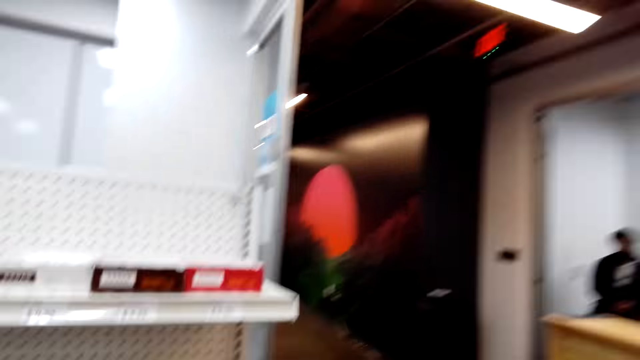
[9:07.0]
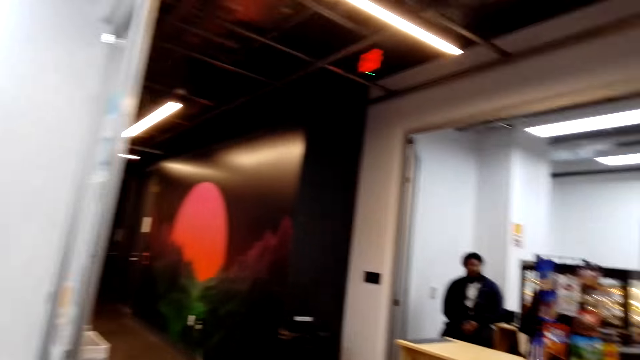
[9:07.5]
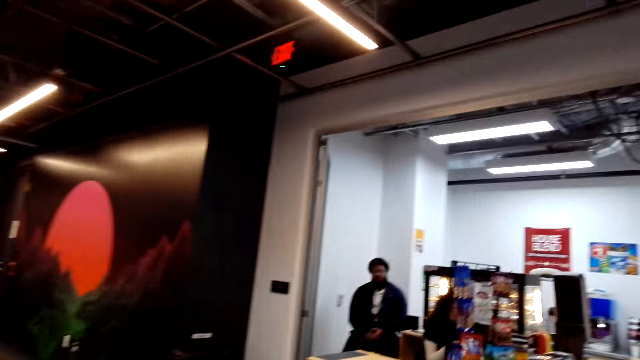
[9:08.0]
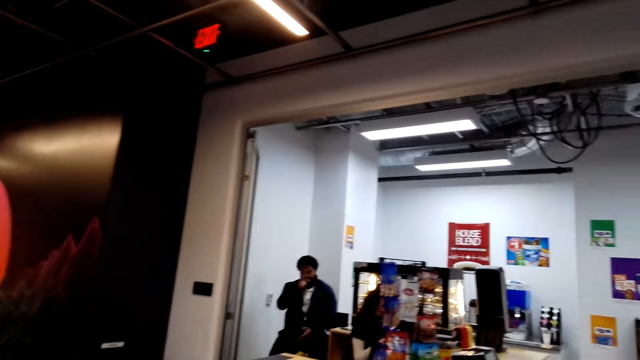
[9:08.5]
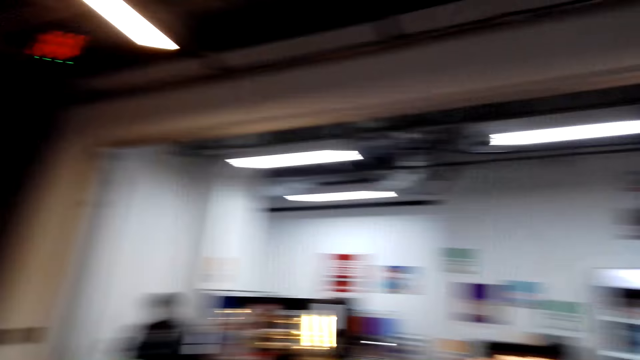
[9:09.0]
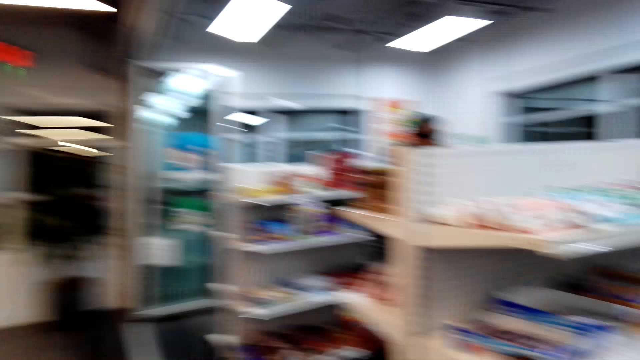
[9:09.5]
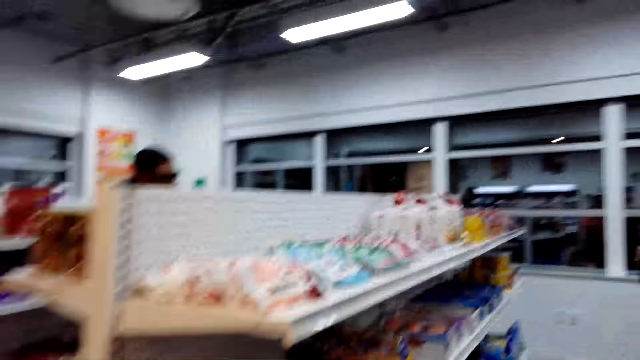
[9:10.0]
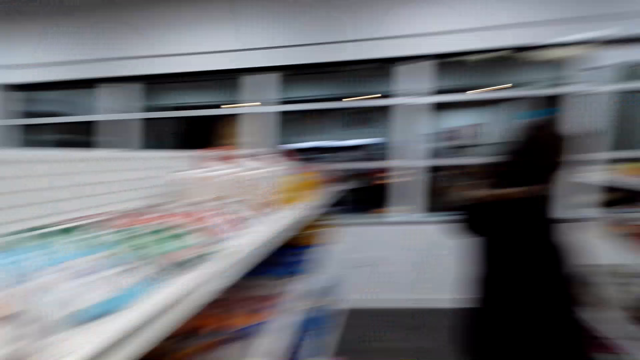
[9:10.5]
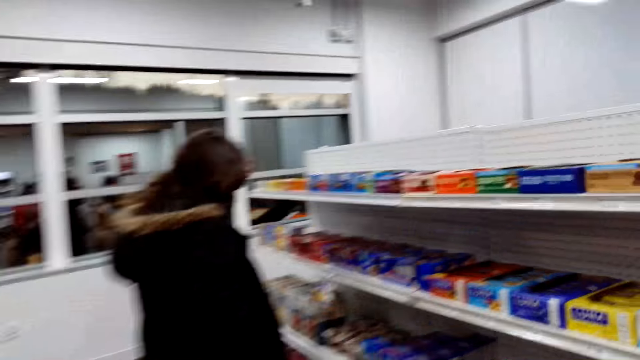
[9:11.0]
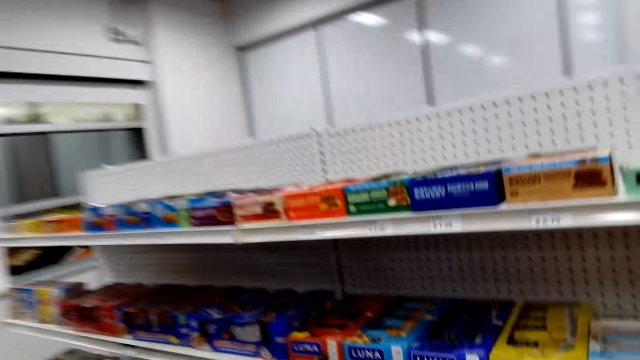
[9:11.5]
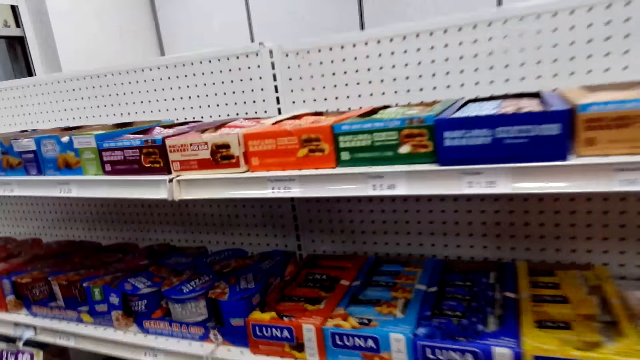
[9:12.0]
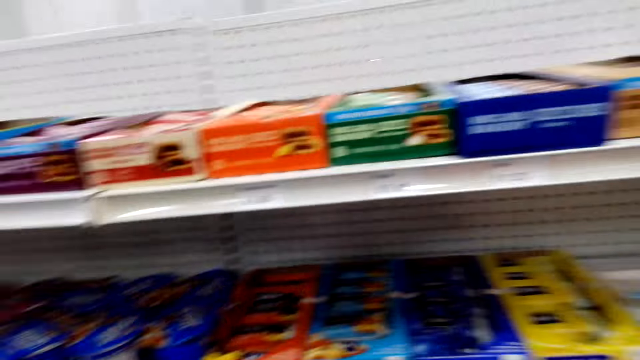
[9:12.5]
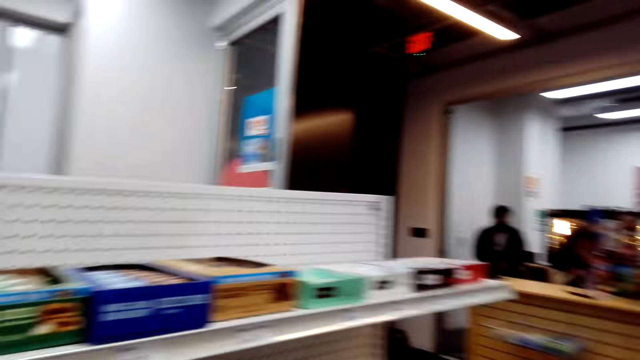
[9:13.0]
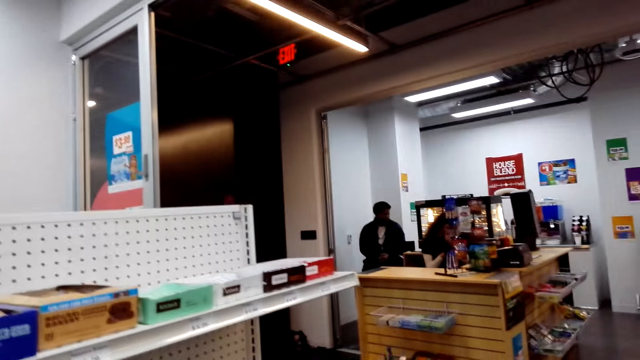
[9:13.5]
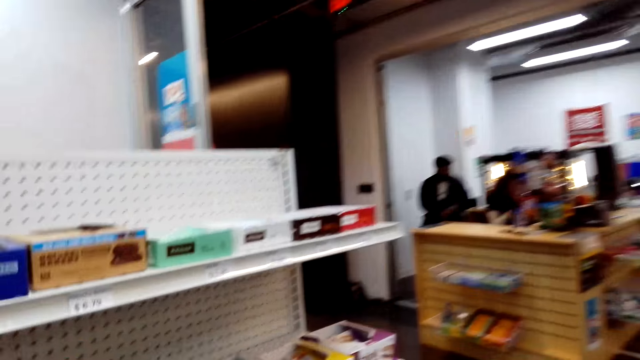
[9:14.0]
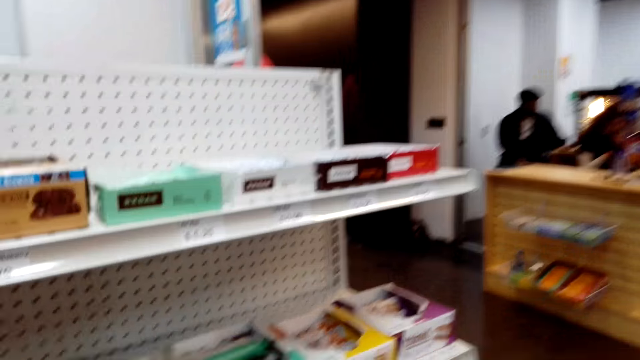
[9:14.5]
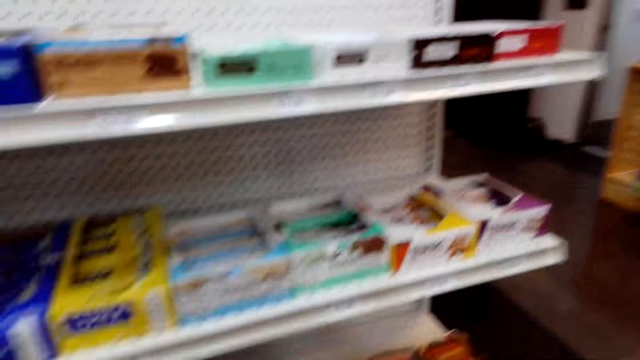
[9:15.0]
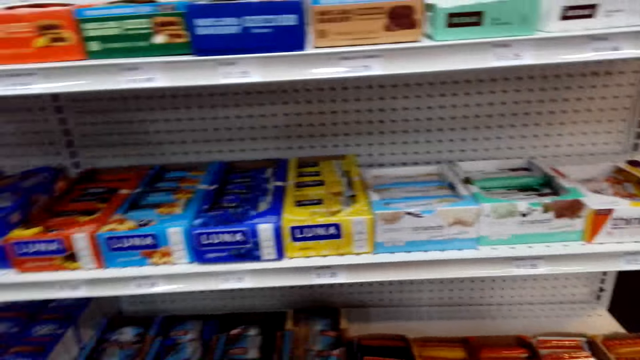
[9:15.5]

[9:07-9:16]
The camera wearer converses with a man. They look for products on the shelf.

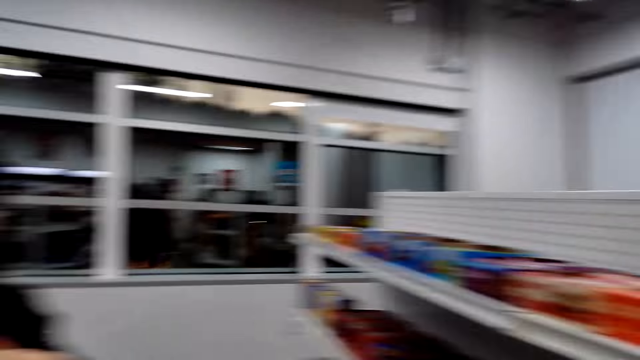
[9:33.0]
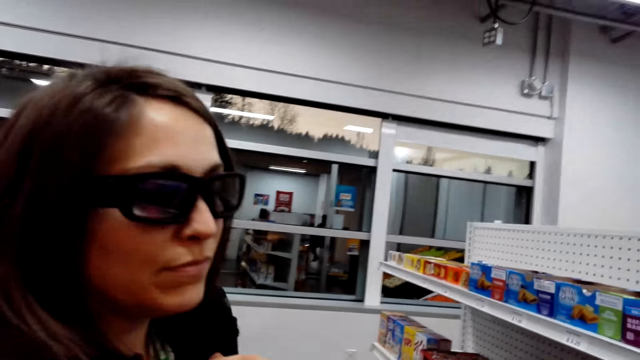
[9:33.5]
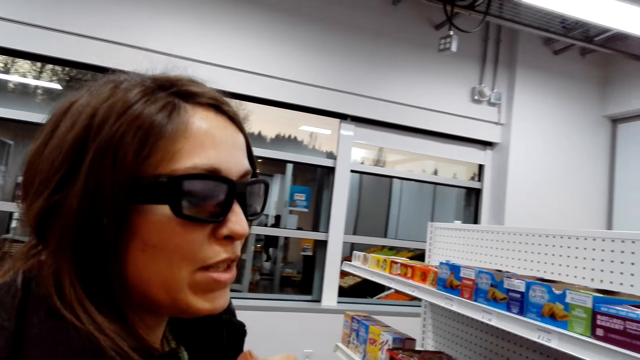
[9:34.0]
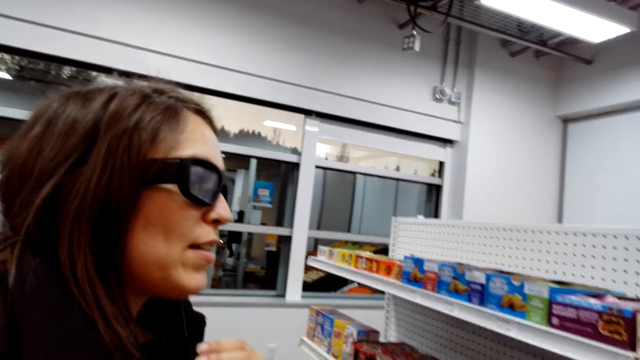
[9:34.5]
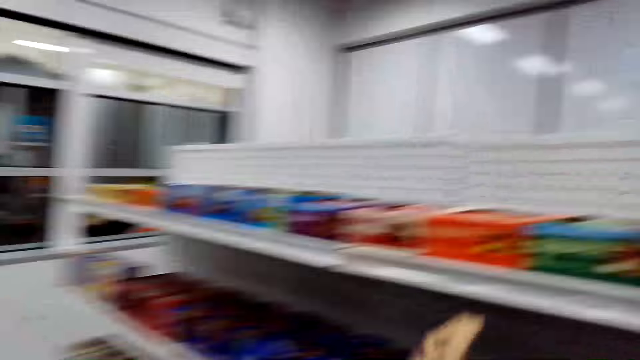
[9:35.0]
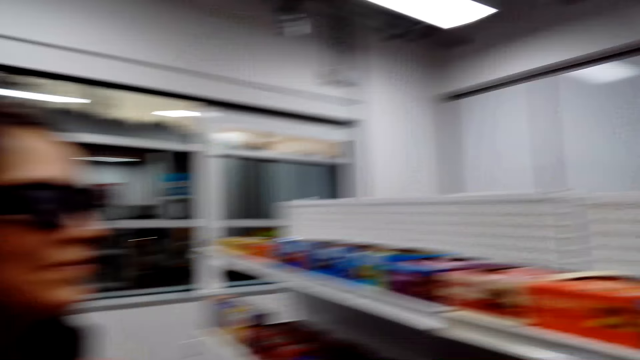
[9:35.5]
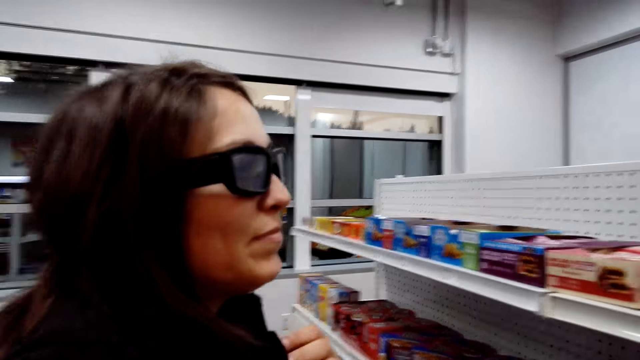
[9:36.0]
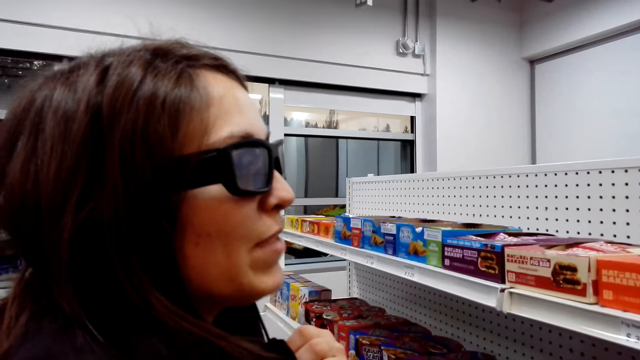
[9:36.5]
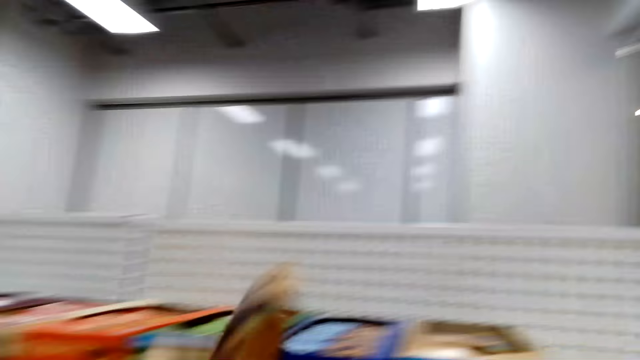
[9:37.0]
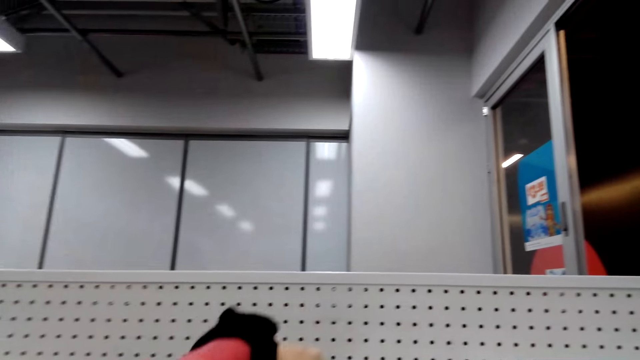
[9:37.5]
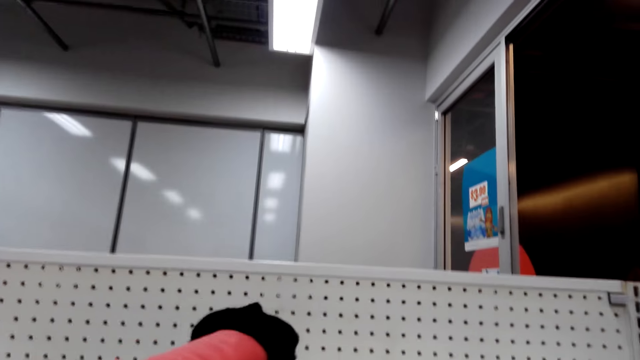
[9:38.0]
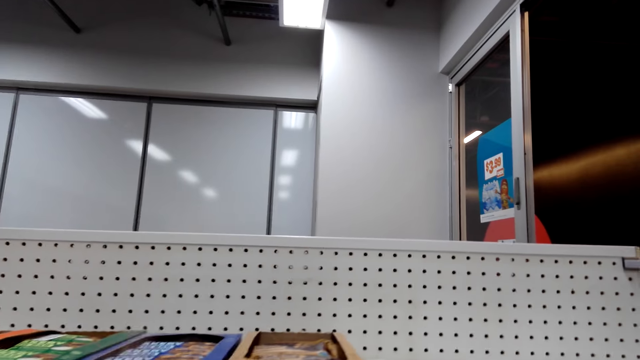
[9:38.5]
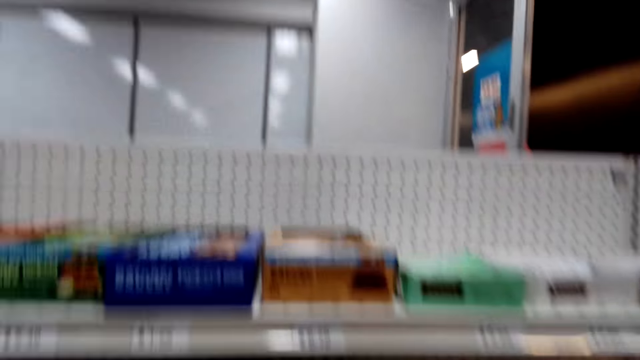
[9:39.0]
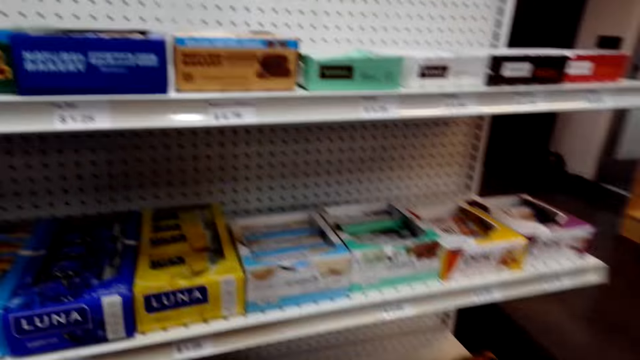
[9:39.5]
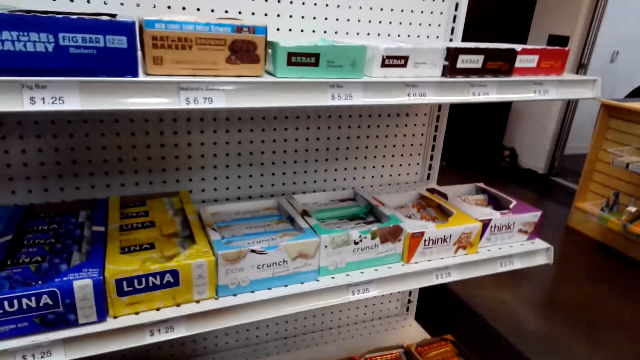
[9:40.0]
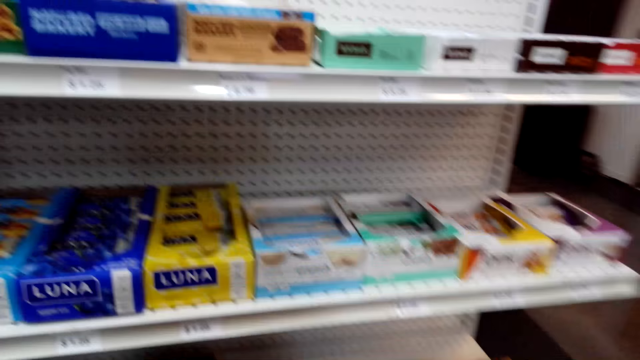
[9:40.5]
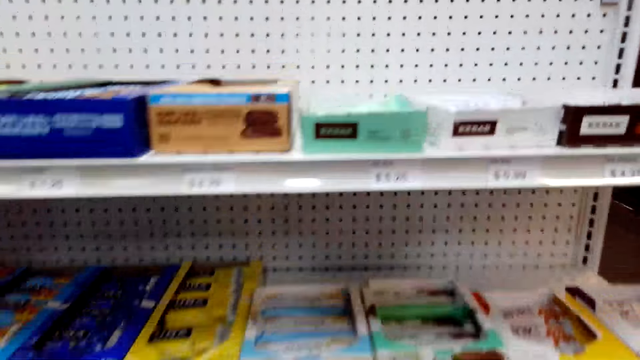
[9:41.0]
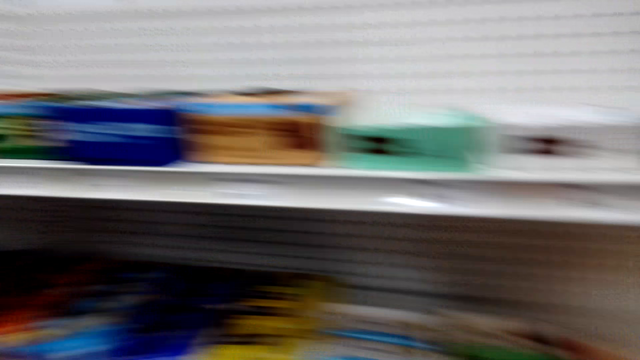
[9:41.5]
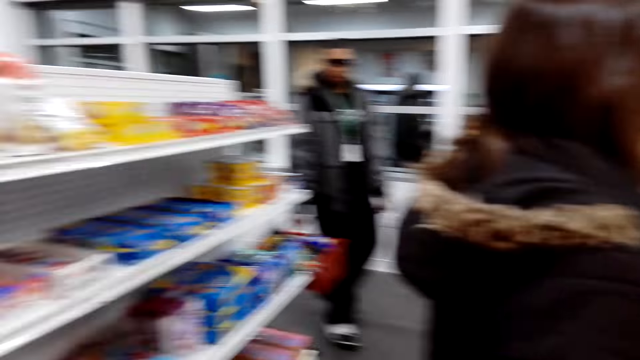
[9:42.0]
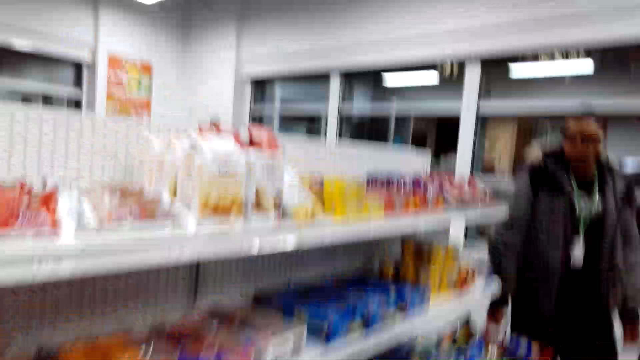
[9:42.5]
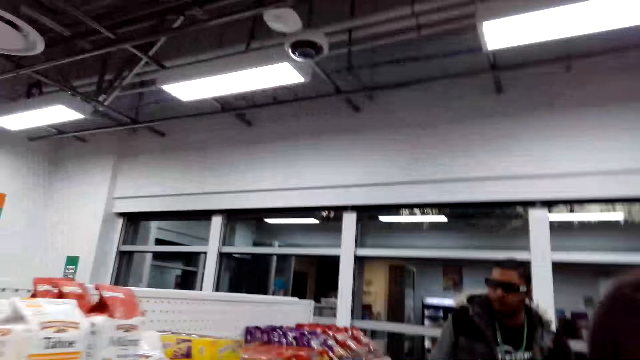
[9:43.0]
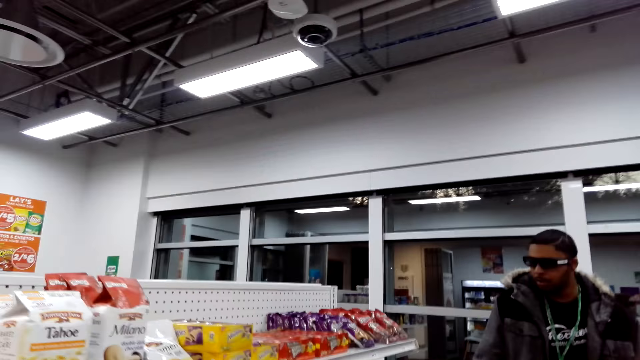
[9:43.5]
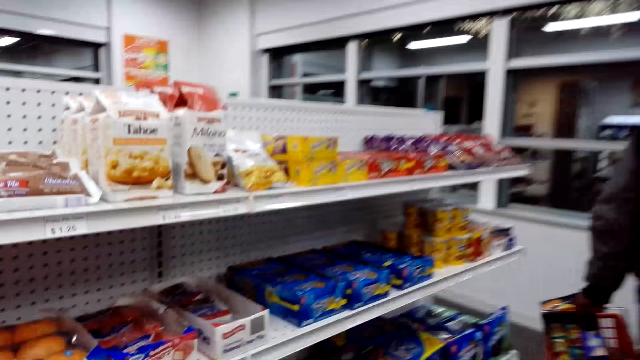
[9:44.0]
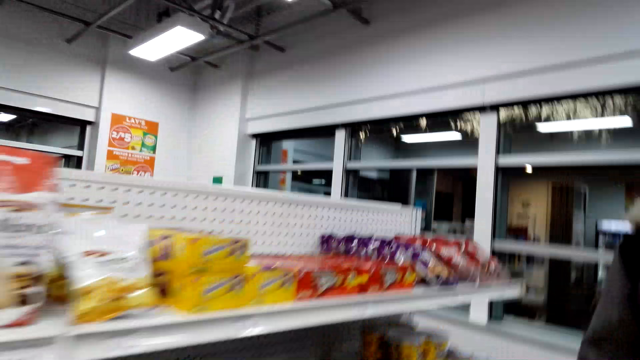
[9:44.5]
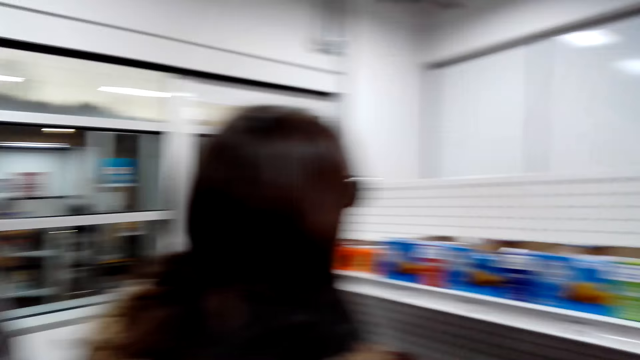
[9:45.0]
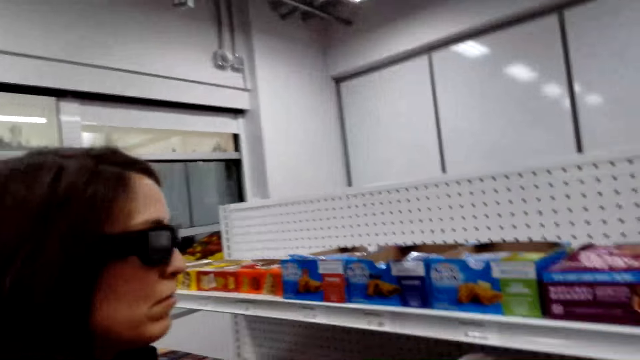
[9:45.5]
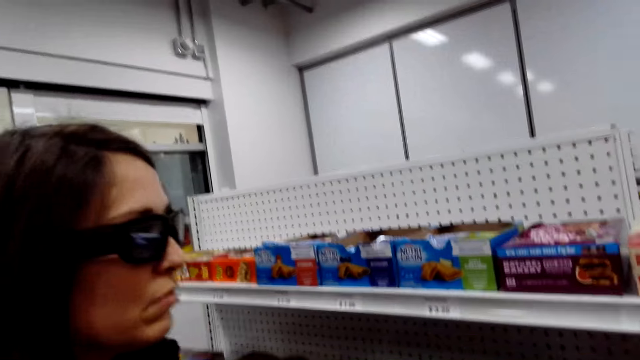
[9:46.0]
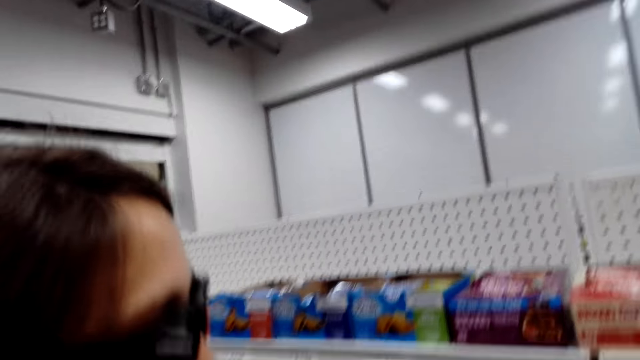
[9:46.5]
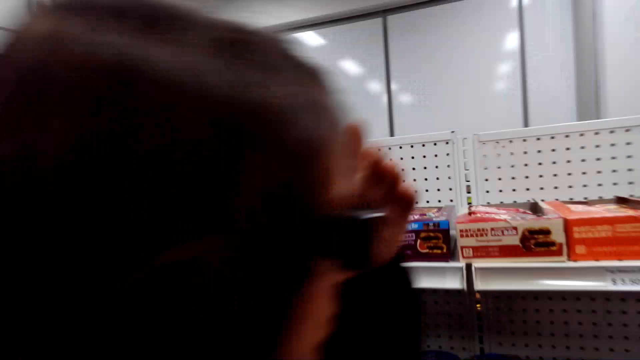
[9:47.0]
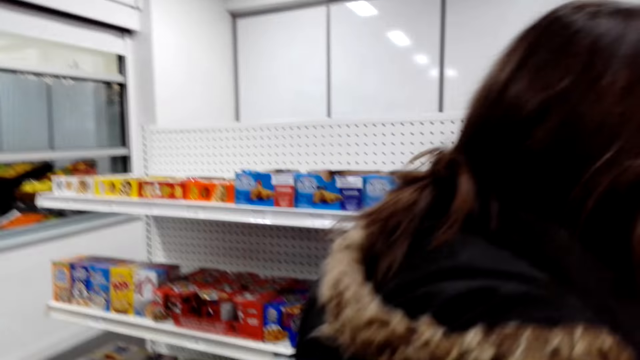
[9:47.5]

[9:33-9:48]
The camera wearer talks to a woman. The woman talks in the store. The camera wearer places the chocolate on the shelf. The woman places something on the shelf. The camera wearer looks around the store. They move in the store. The woman walks in the store.
